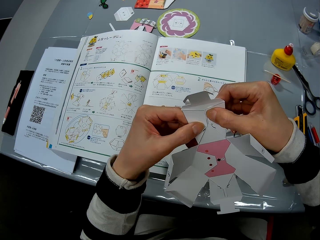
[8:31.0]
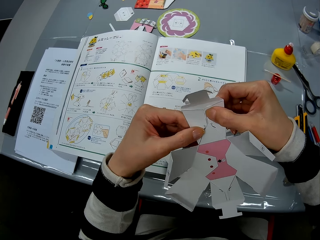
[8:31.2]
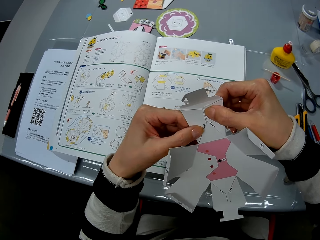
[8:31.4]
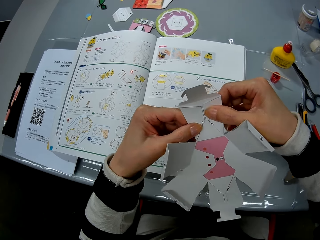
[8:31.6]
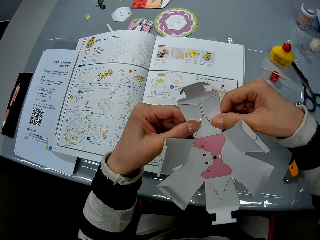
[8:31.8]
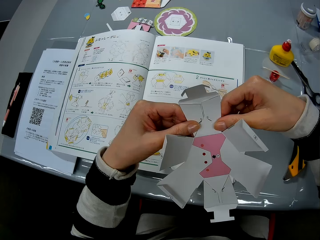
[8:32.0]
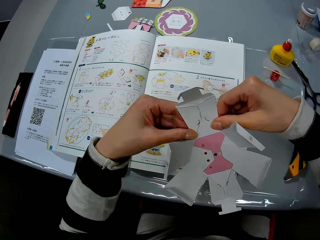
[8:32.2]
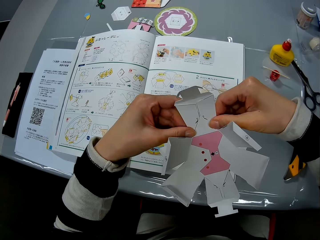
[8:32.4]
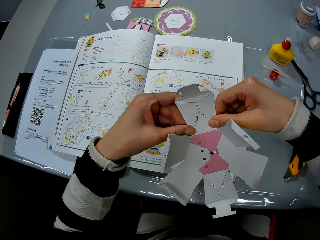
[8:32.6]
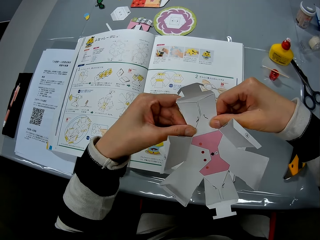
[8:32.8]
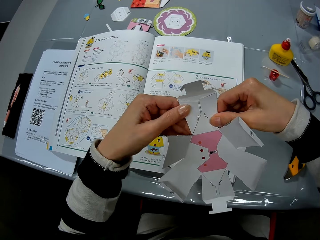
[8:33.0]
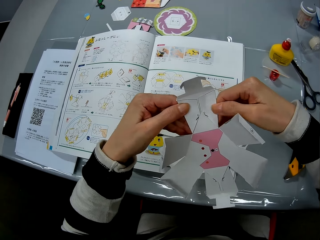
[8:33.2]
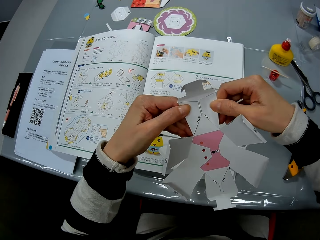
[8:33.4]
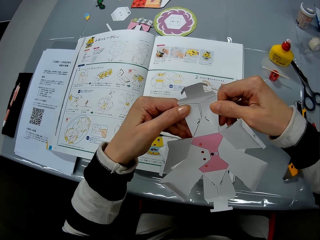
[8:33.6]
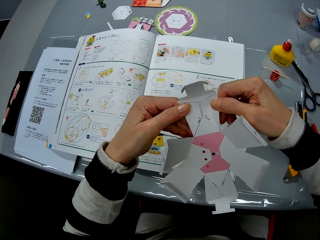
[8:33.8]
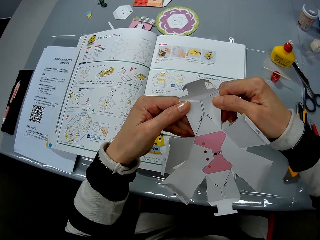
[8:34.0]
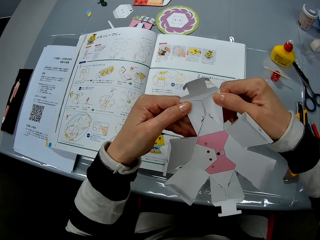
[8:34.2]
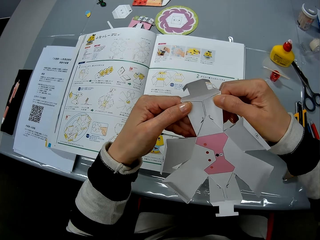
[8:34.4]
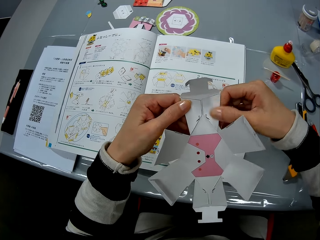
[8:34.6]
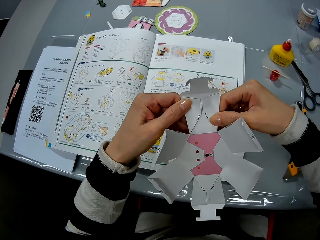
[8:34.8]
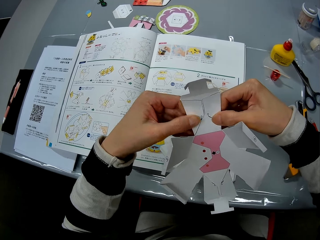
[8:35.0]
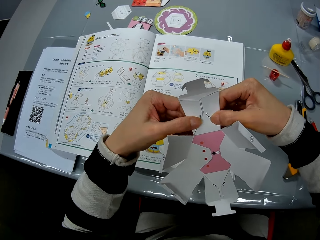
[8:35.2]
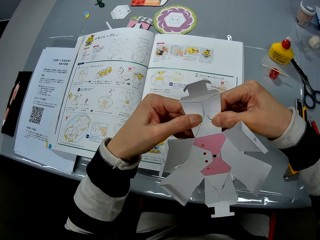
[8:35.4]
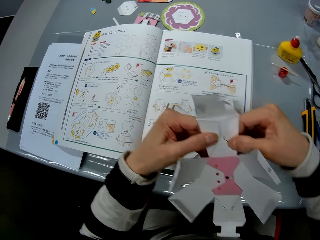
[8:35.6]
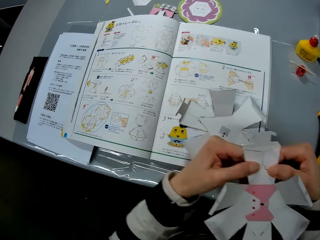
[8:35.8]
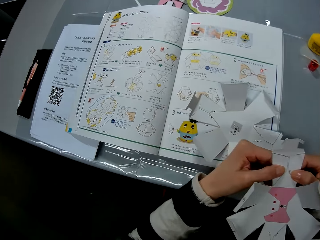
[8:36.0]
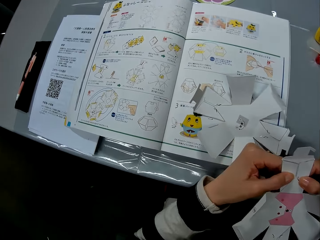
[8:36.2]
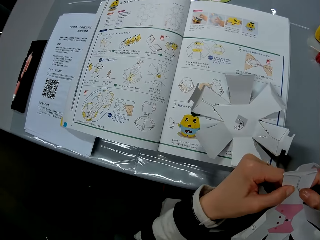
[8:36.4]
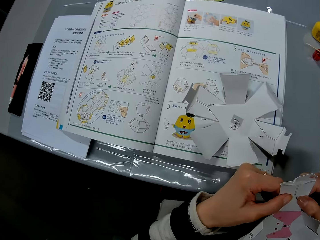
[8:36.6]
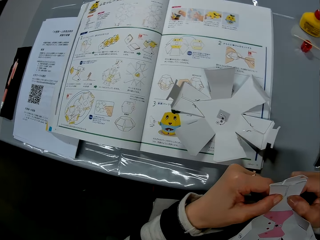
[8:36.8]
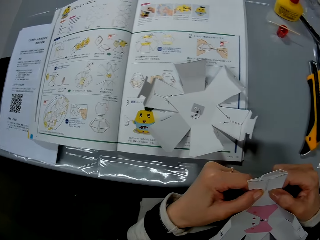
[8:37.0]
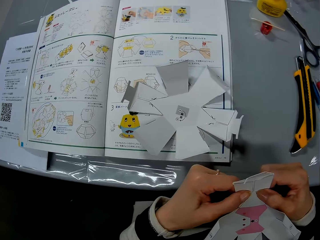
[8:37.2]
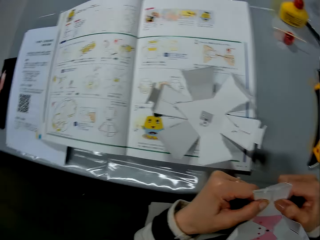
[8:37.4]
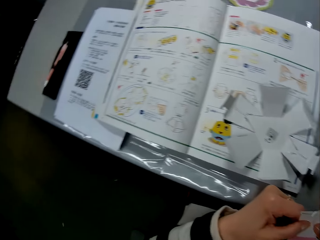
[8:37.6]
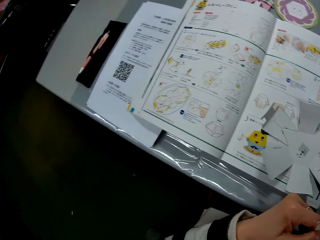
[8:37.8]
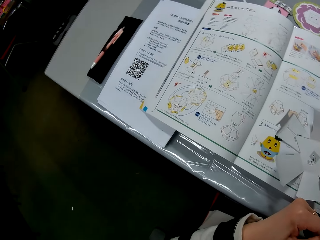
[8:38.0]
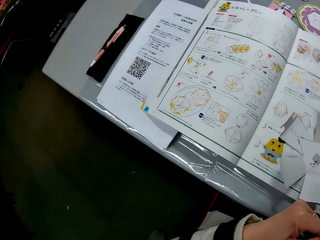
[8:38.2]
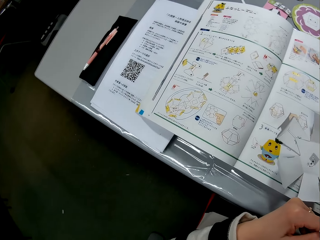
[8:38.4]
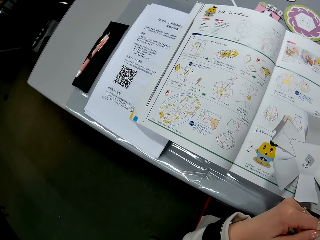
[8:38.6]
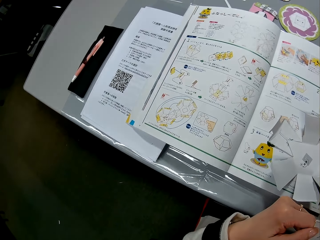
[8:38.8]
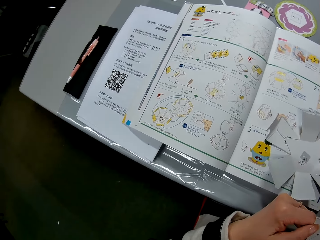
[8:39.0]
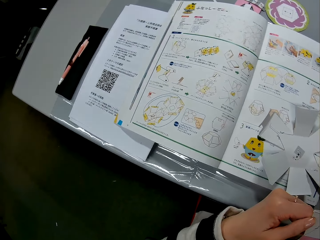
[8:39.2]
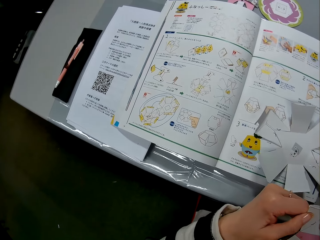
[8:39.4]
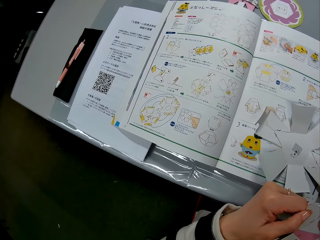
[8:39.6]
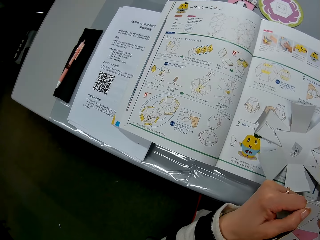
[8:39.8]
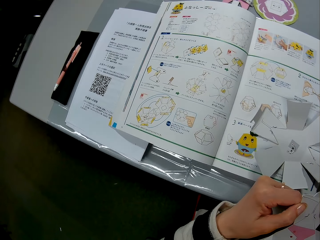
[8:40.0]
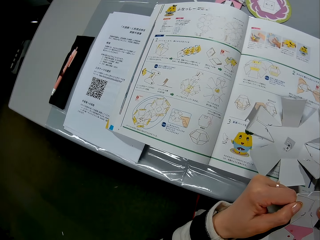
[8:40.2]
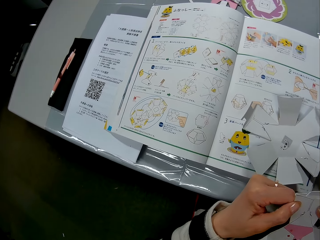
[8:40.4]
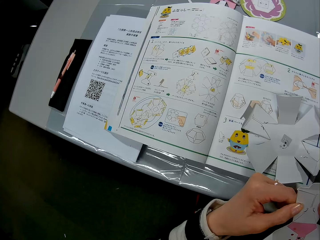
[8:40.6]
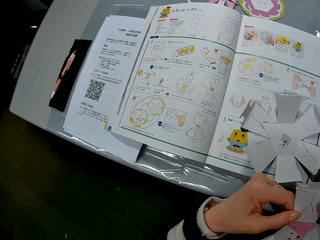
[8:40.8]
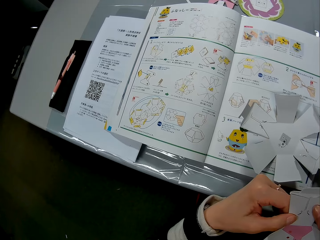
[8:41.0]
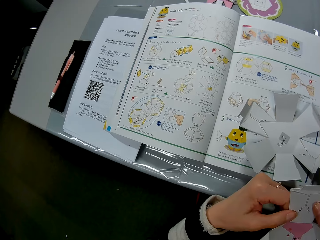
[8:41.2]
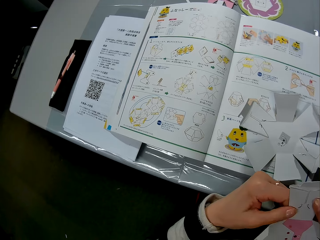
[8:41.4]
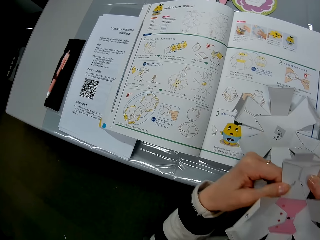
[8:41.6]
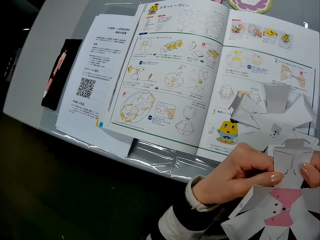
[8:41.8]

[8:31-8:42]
The camera wearer lowers the craft paper to the table. She reads the book. She presses the flap of the craft paper with her hands.

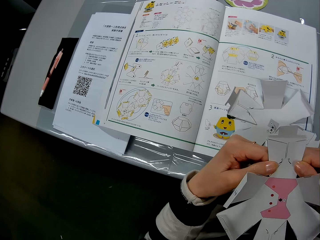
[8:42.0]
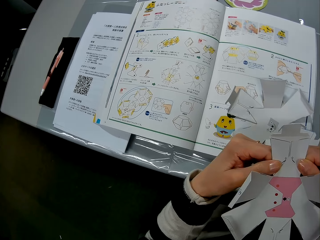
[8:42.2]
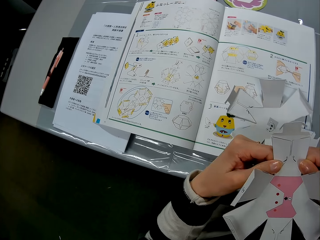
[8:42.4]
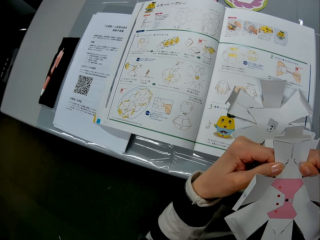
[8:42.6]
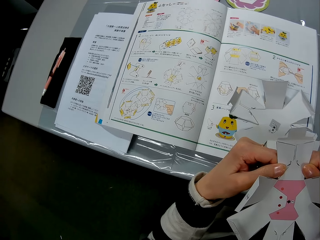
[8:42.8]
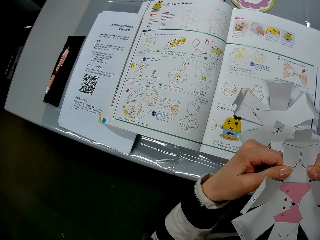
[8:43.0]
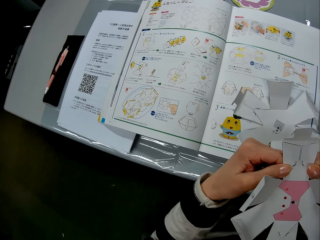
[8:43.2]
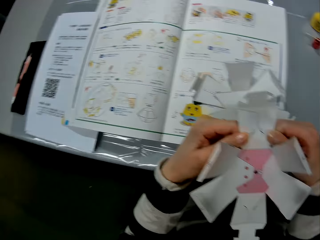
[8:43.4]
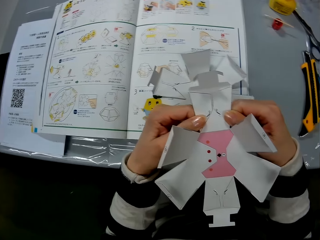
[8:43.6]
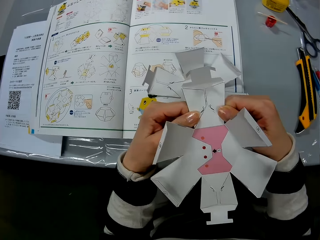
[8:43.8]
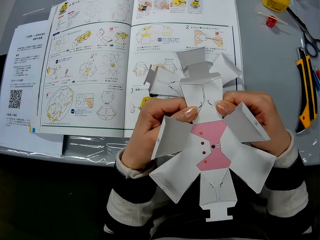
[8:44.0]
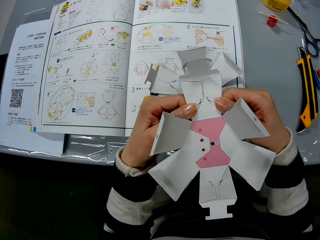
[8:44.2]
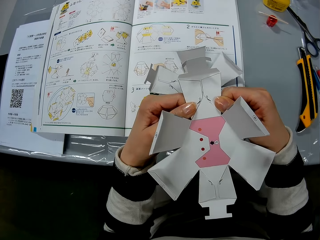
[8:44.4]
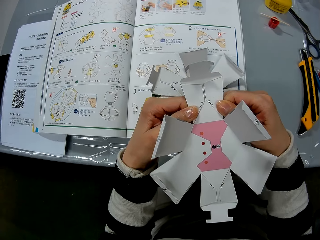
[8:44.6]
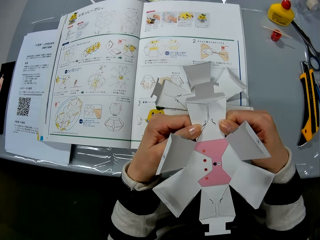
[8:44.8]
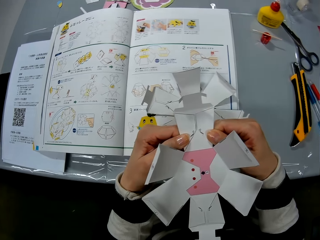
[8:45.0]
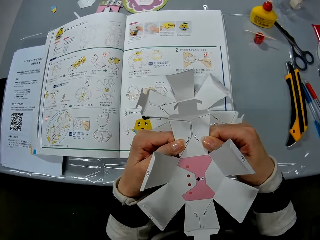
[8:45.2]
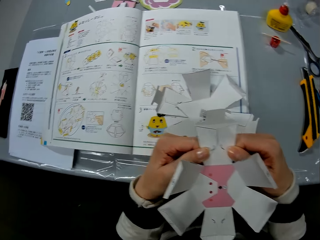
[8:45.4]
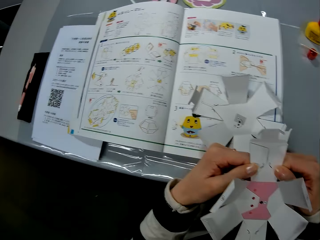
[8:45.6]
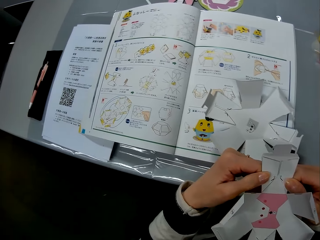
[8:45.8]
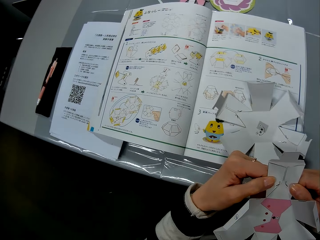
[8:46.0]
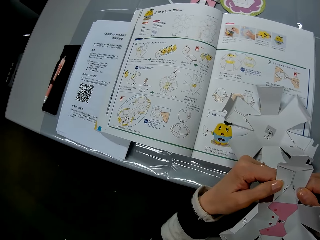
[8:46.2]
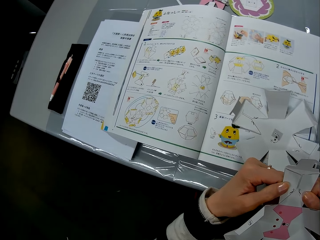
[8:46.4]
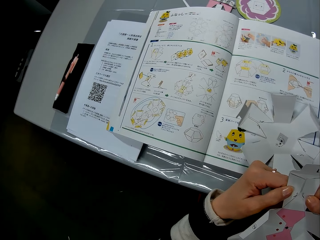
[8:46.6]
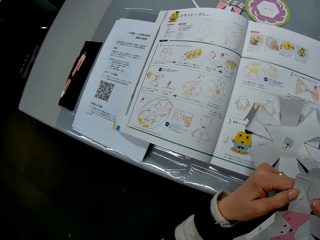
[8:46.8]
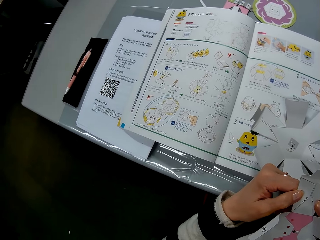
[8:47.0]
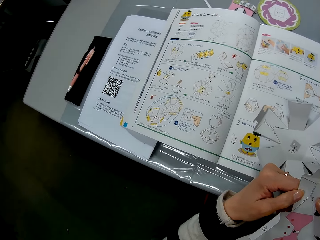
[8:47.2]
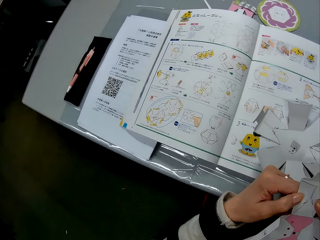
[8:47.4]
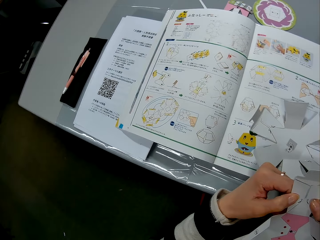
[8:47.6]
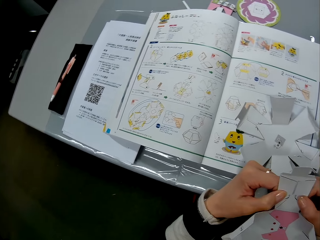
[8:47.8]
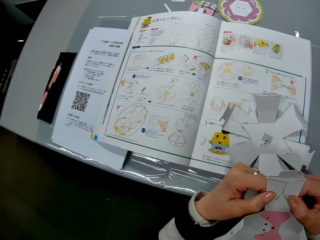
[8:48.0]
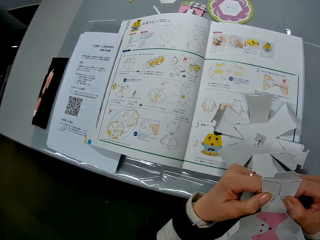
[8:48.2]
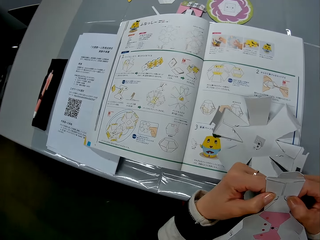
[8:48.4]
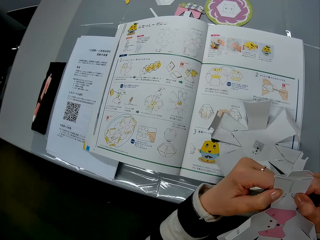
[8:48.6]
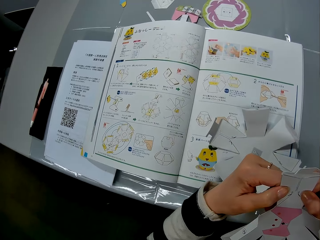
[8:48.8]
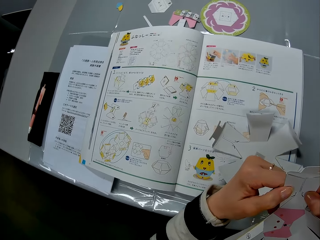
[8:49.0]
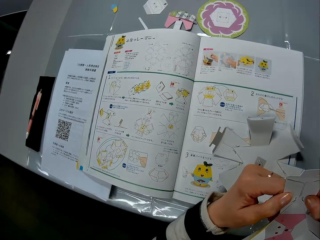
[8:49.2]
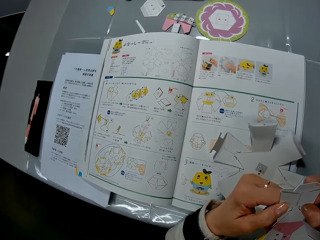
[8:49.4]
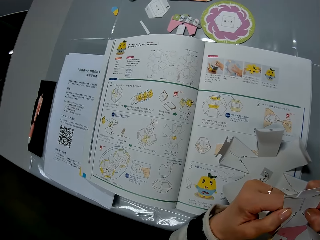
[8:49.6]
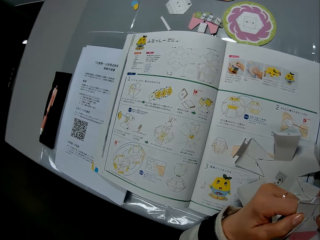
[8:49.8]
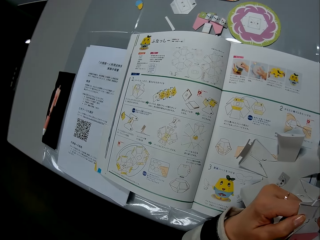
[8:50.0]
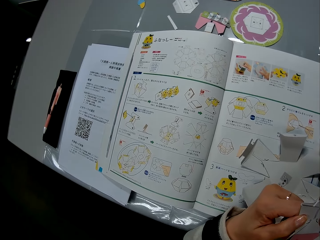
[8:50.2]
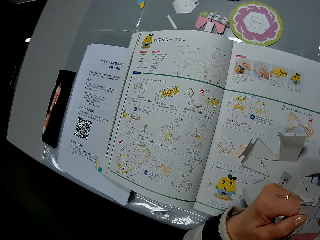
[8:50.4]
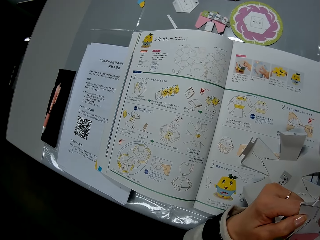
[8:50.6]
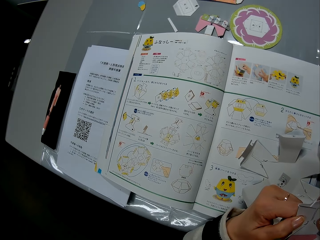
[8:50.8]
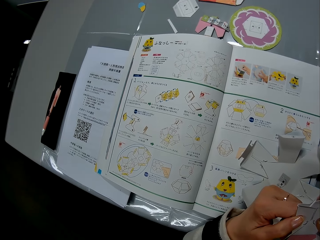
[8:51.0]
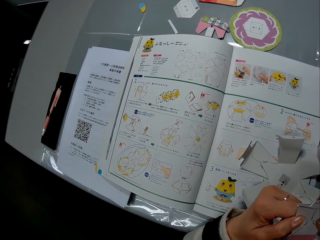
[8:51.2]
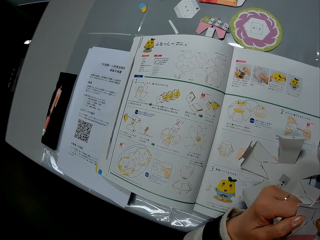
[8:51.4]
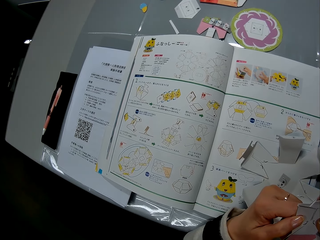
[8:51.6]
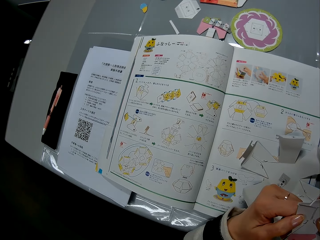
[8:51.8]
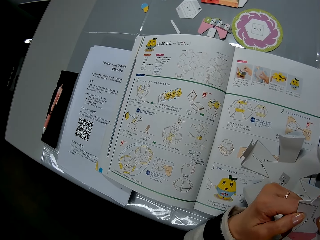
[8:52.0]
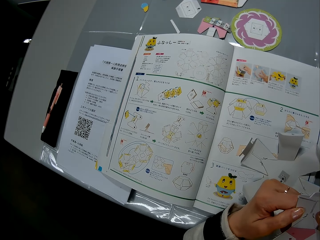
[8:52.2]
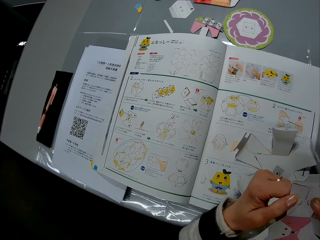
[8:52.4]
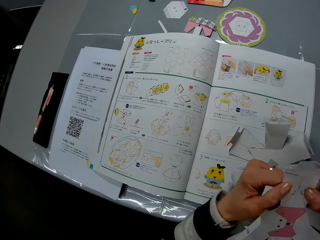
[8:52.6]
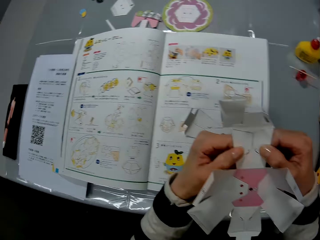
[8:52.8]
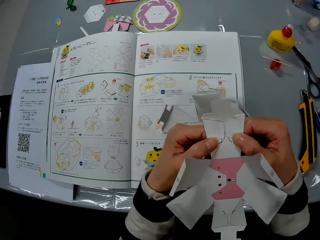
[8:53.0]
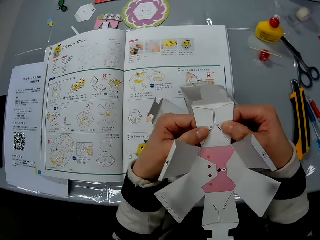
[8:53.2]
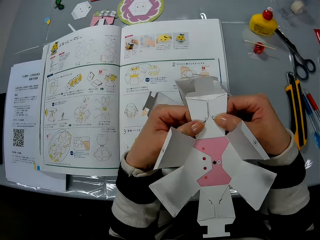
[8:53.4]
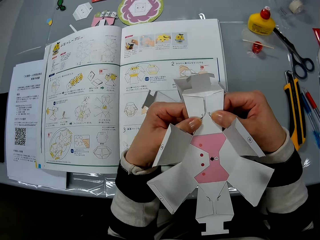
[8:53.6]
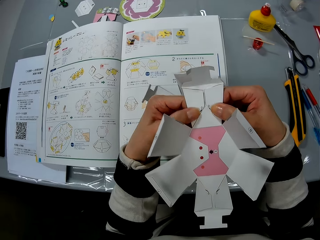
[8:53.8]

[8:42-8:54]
The camera wearer holds the decoration. They read the book.
